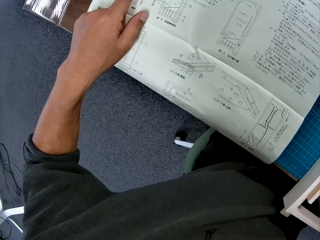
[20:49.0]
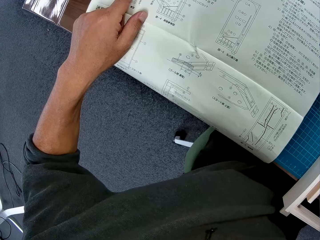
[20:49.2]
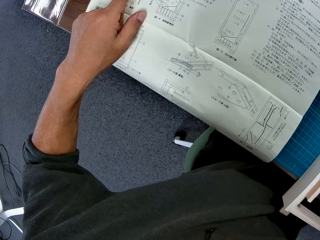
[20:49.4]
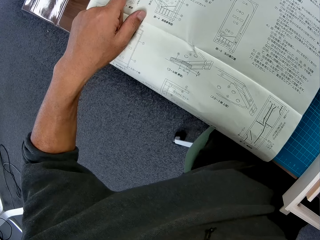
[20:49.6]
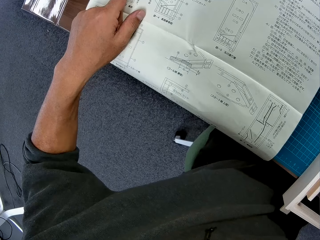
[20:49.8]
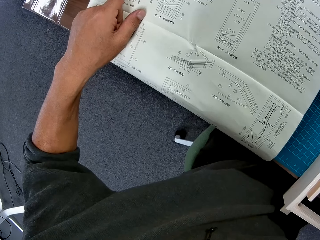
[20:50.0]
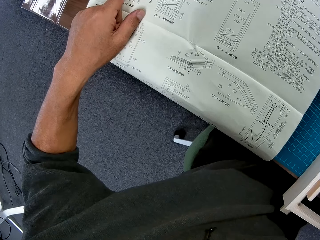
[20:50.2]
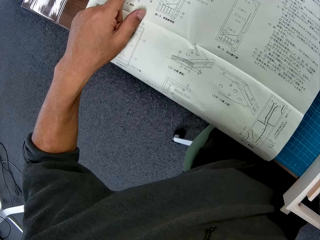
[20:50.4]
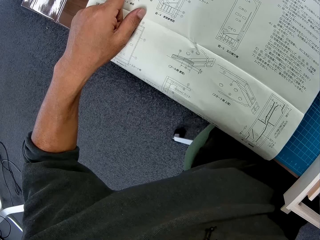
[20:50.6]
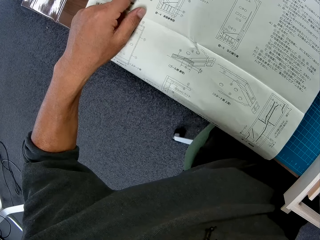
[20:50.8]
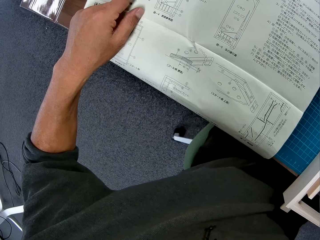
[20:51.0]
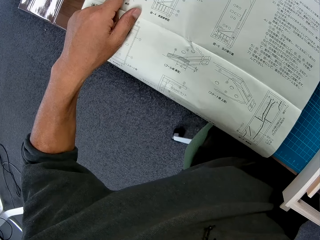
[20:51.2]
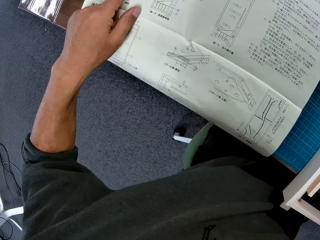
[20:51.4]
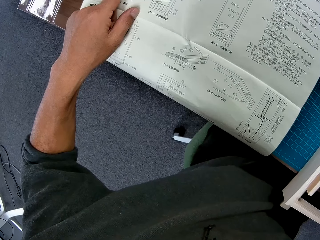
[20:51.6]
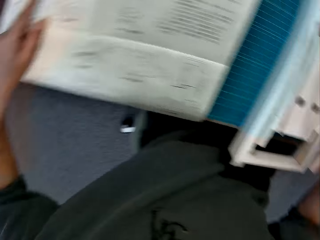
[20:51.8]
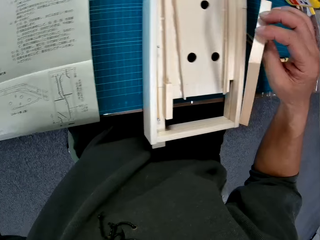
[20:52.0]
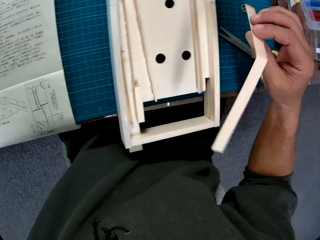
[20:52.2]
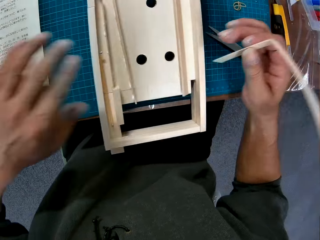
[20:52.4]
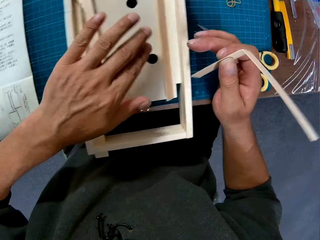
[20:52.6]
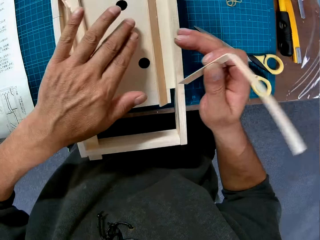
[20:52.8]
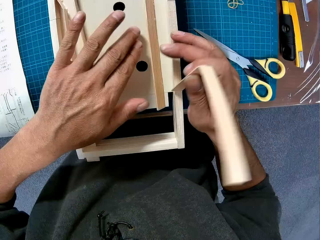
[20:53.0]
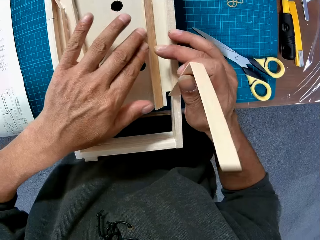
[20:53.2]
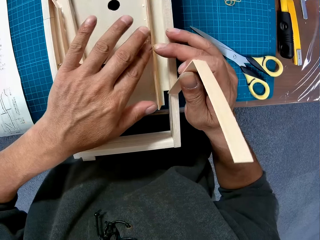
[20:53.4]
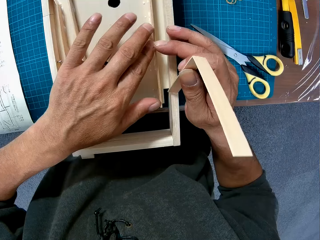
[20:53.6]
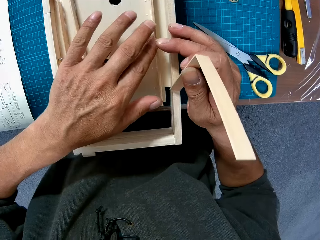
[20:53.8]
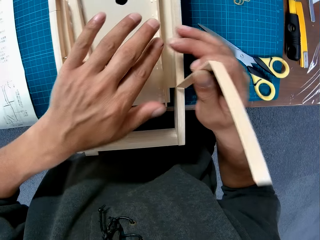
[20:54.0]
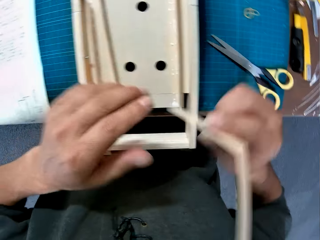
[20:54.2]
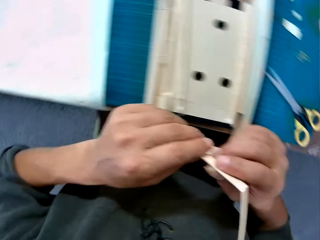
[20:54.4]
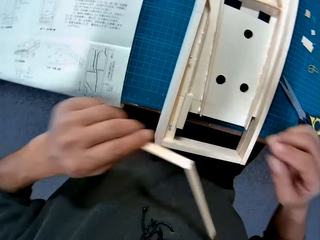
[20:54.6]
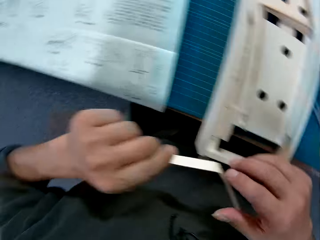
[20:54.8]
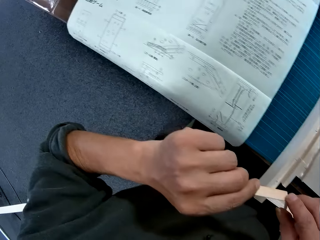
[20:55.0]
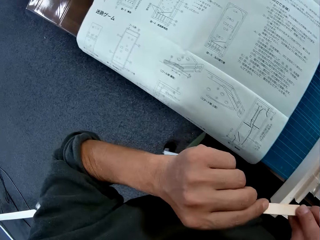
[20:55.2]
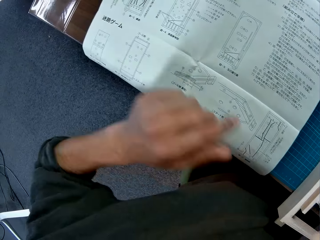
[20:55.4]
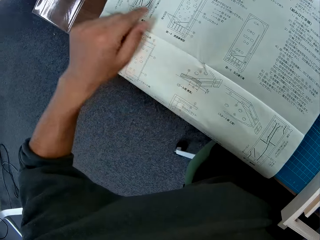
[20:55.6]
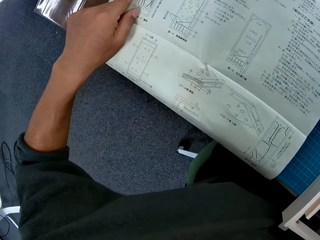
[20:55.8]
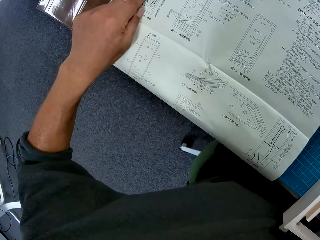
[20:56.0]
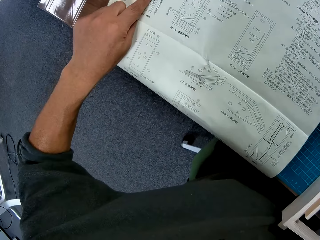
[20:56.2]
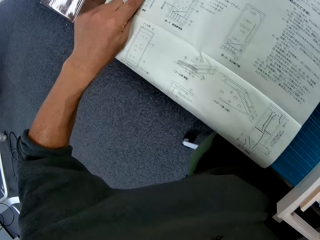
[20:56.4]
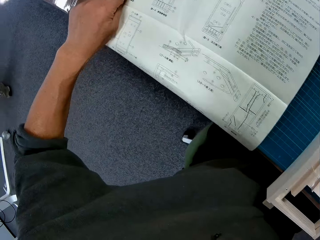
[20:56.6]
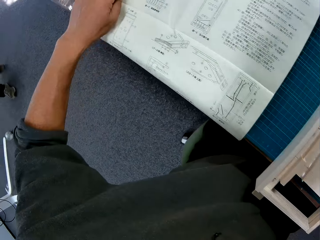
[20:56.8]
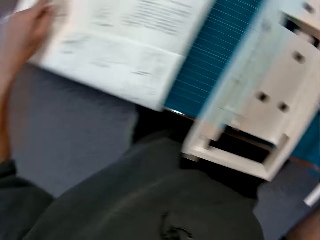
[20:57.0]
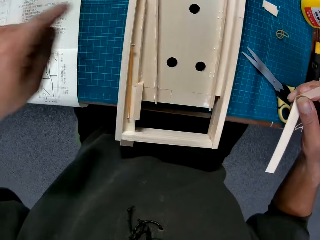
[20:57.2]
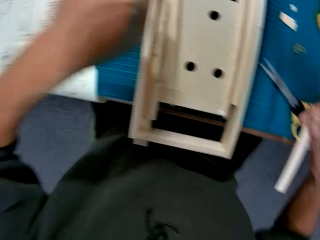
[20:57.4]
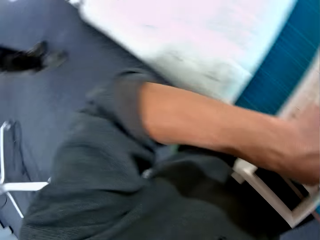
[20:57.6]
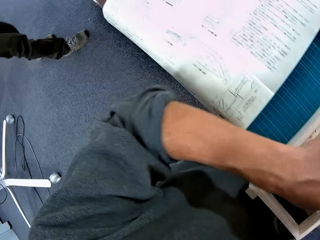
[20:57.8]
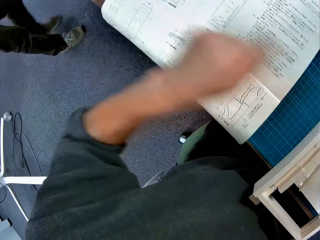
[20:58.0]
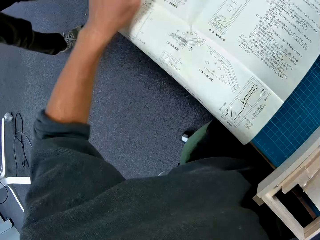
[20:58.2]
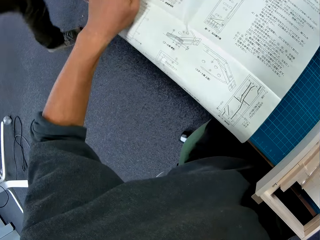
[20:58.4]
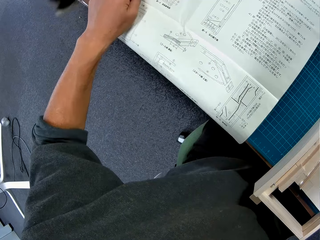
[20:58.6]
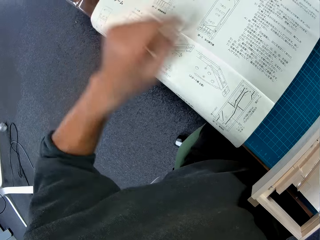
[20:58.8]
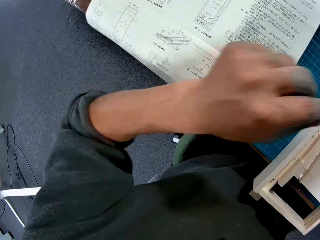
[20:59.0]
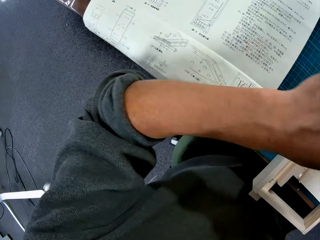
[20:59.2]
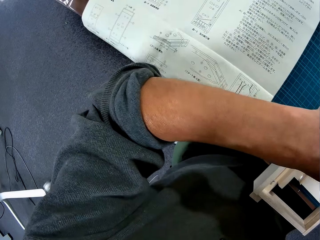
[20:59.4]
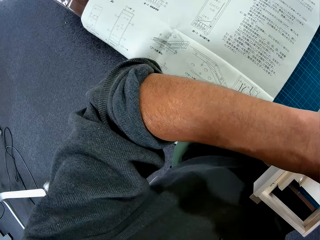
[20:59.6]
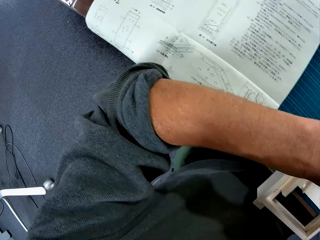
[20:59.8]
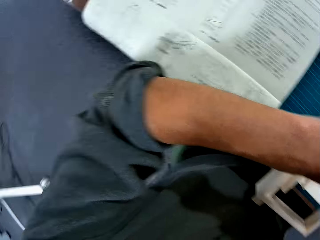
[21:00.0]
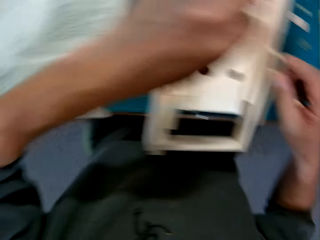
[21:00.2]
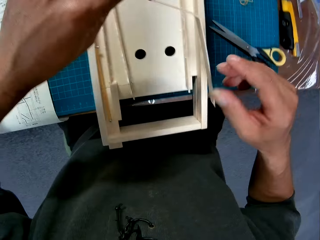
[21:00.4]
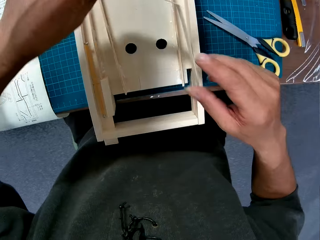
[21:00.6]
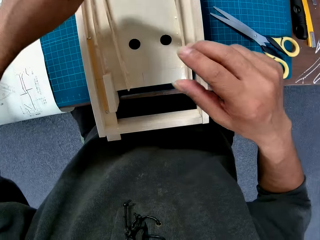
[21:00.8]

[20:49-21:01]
The camera wearer adjusts a piece of wood or paperboard in the wooden or paperboard model with both his hands. He touches the instruction paper with his left hand. He looks at a piece of paper manual on a table. A man walks around a room. The camera wearer points at the paperboard model on a cutting mat. He looks at the paper manual on the table.

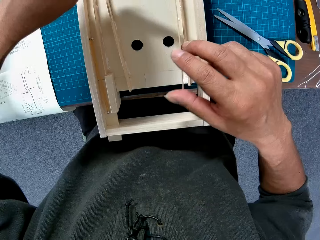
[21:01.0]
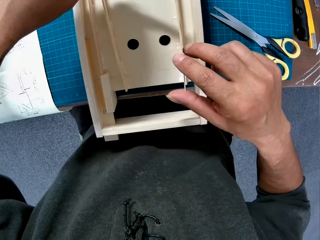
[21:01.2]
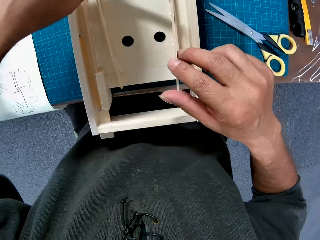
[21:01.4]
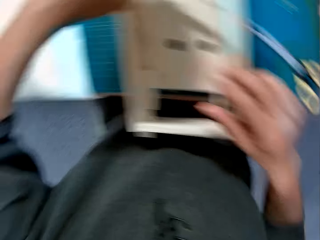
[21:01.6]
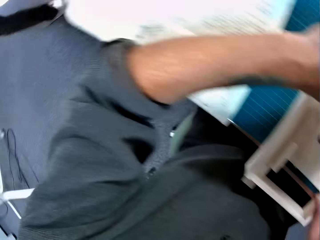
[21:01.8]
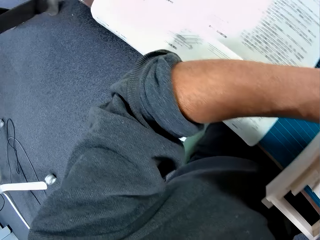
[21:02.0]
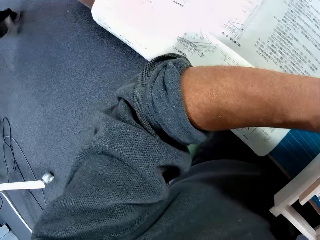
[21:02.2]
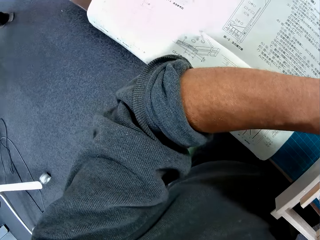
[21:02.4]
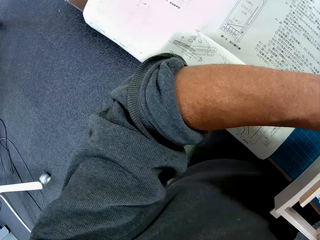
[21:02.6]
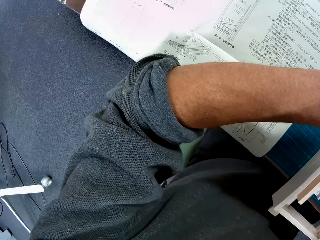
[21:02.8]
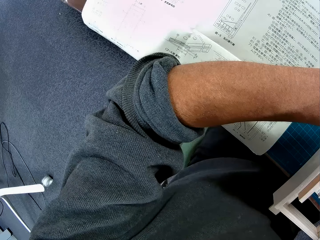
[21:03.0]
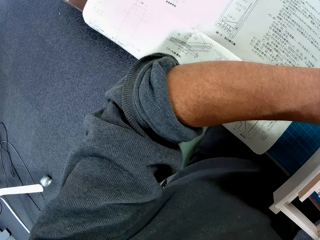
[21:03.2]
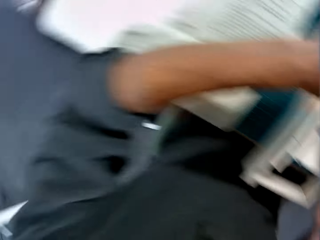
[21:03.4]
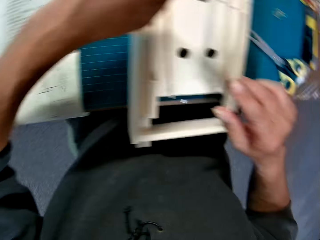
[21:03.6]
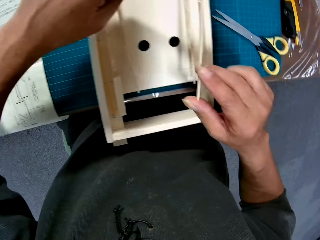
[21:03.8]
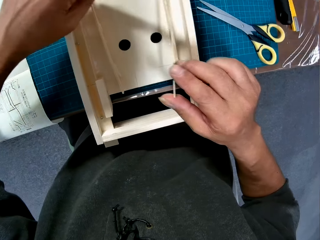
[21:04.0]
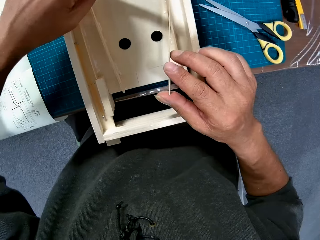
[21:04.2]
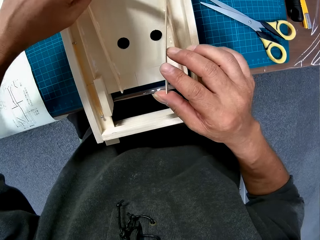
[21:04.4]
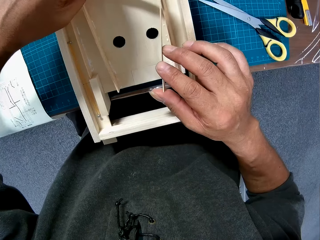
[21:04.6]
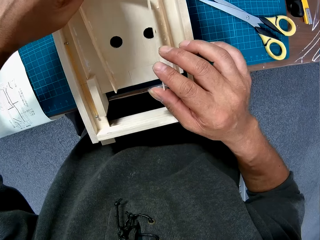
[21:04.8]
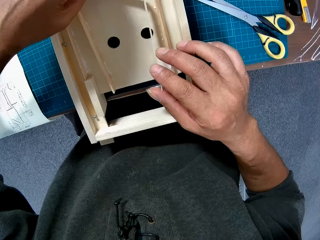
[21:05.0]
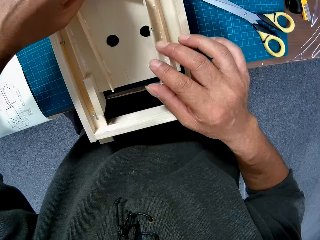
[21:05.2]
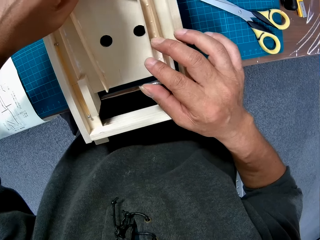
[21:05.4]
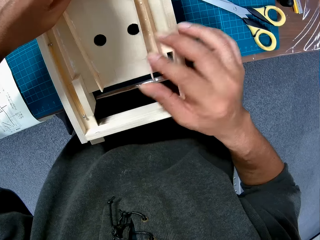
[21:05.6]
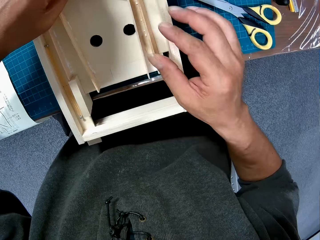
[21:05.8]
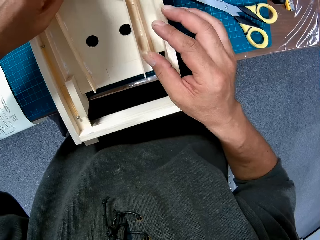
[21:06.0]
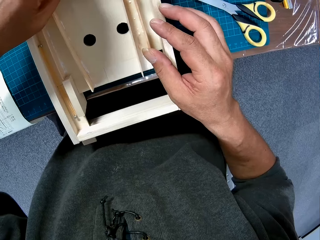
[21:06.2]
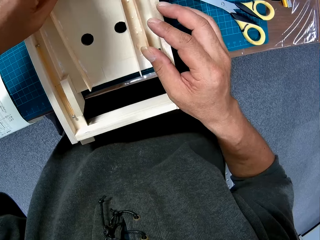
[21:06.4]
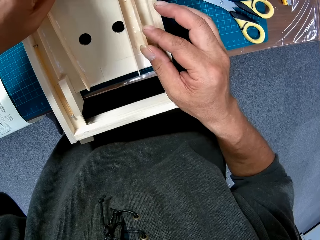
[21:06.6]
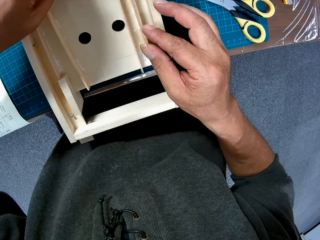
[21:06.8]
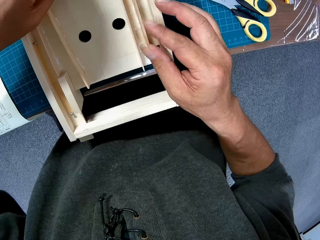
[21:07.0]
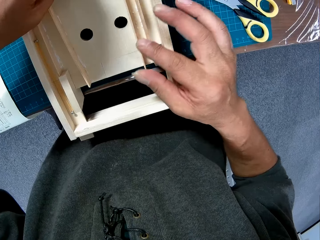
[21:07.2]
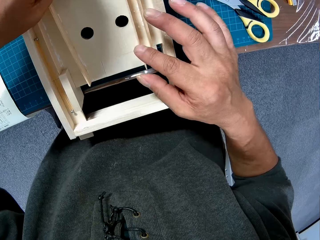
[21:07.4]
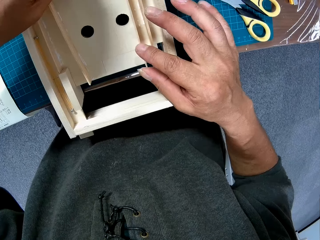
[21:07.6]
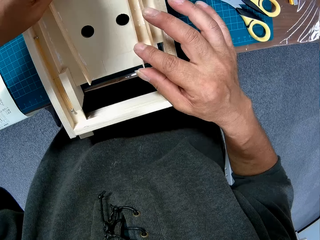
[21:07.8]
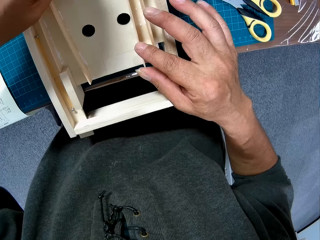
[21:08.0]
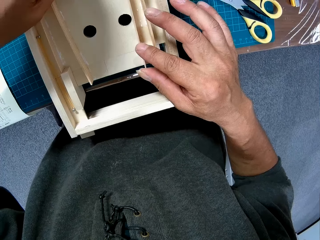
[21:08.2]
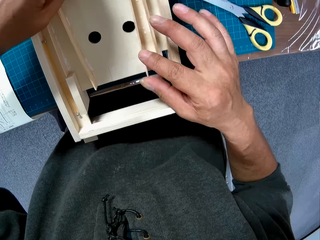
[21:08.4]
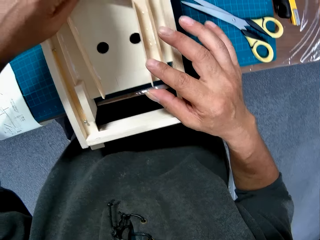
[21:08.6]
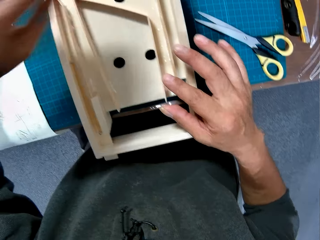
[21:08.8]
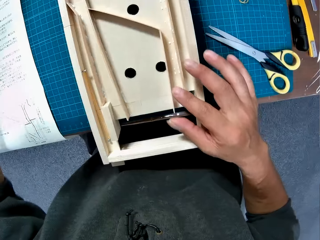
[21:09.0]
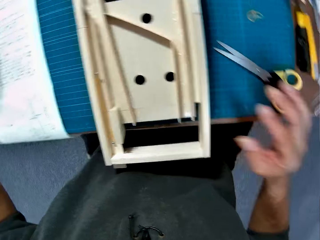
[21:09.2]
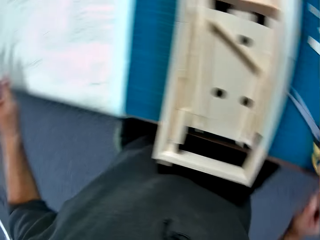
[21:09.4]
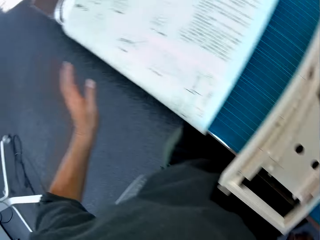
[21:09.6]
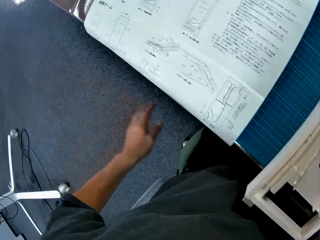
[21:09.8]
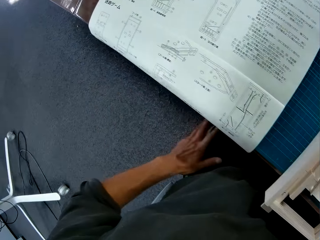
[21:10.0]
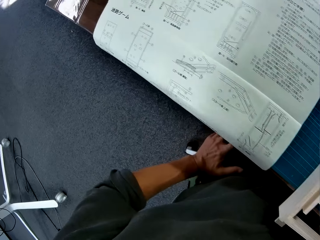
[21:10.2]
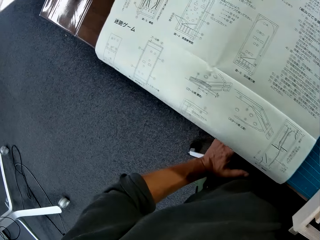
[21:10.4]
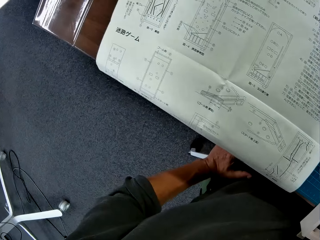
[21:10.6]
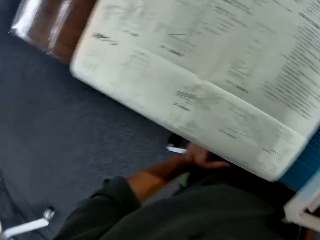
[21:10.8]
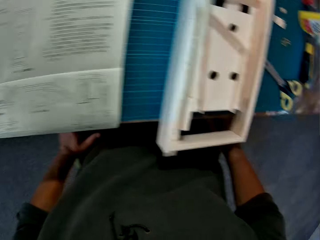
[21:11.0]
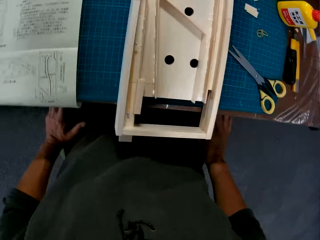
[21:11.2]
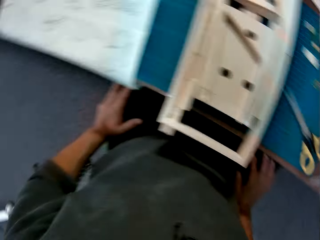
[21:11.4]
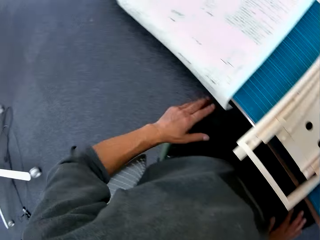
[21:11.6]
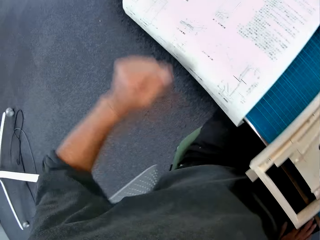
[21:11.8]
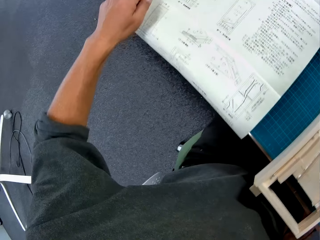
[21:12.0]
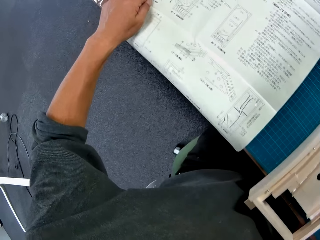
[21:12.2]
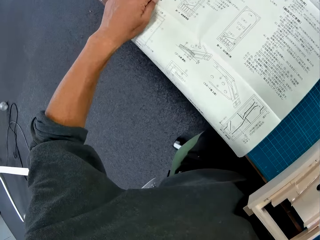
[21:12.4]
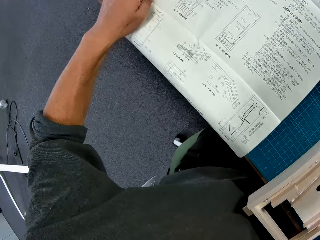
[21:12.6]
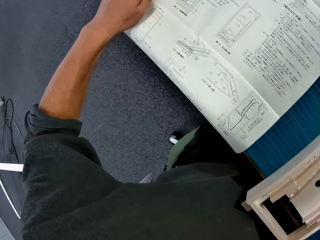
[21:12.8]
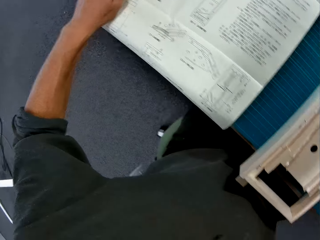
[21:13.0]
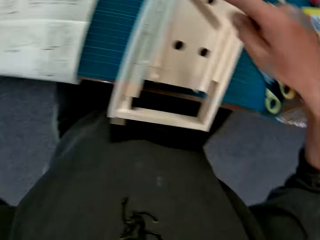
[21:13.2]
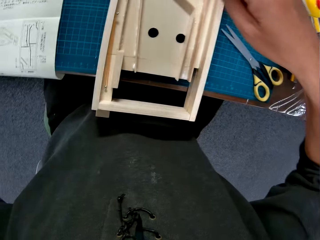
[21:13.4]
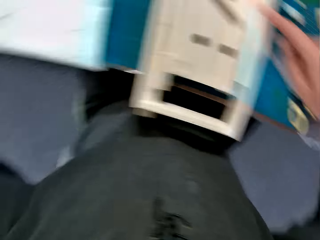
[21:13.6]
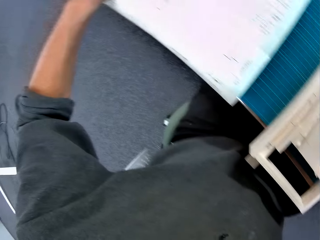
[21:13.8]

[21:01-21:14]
The camera wearer adjusts a piece of paperboard on a paperboard model. He places the piece of wood or paperboard in the wooden model with both hands. He looks at a piece of paper manual on a table. He adjusts the piece of paperboard on the paperboard model. He looks at the paper manual on the table. He places his hands on his laps. He touches the instruction paper with his left hand. He holds the paper manual on the table.
